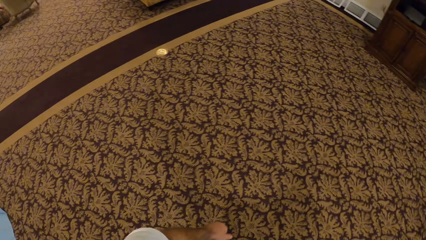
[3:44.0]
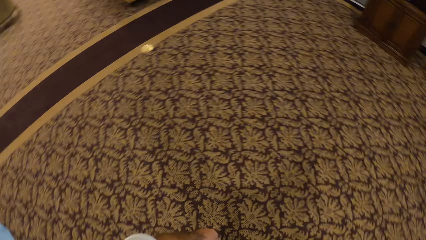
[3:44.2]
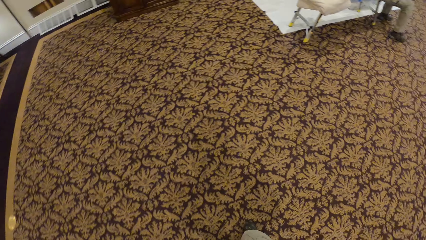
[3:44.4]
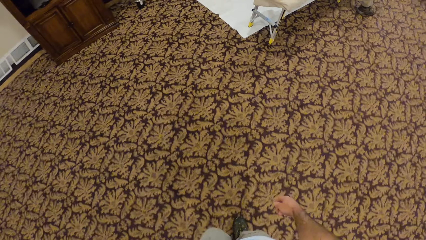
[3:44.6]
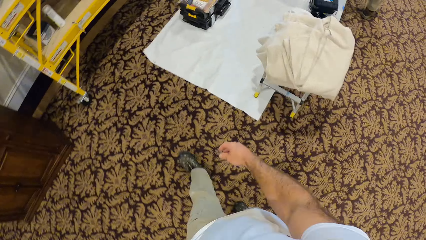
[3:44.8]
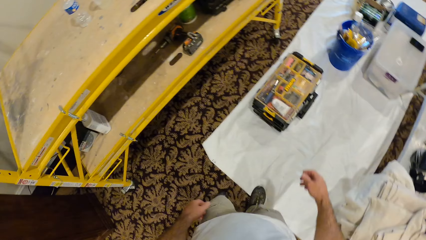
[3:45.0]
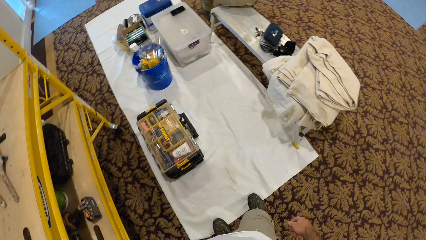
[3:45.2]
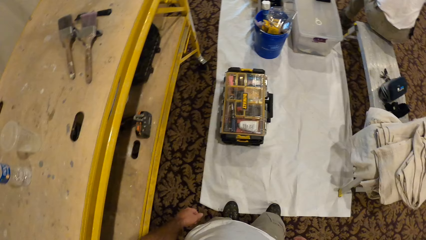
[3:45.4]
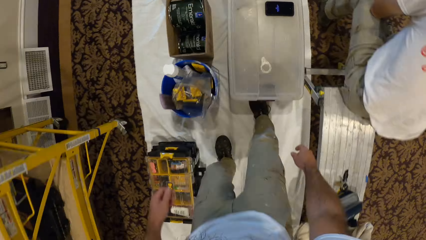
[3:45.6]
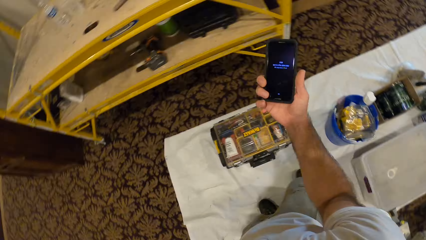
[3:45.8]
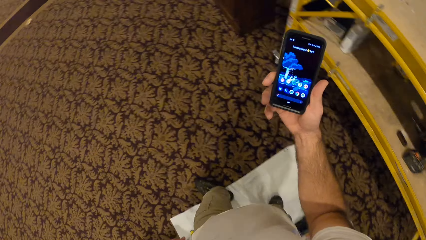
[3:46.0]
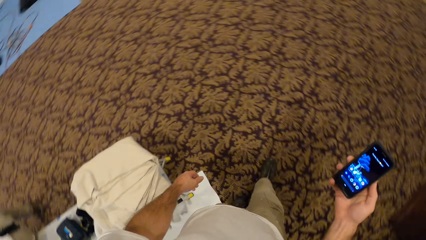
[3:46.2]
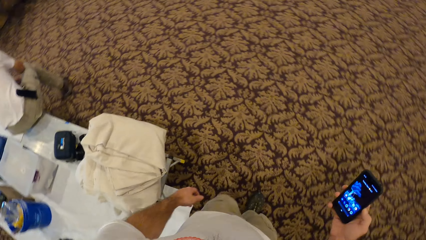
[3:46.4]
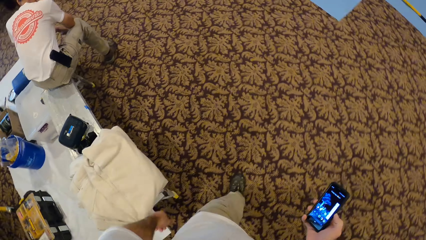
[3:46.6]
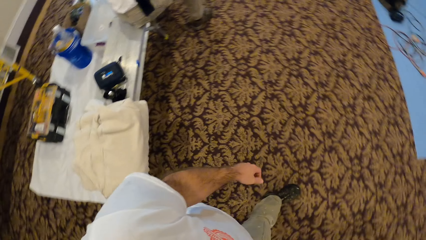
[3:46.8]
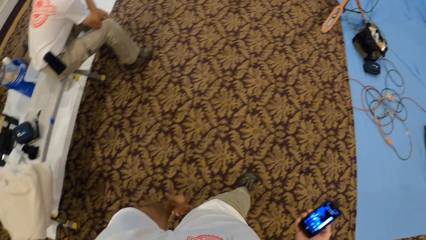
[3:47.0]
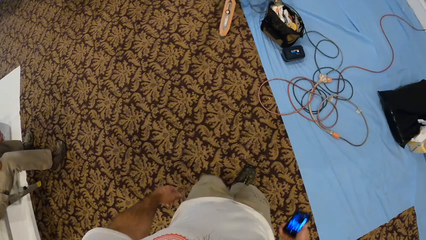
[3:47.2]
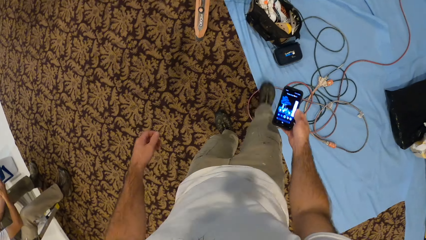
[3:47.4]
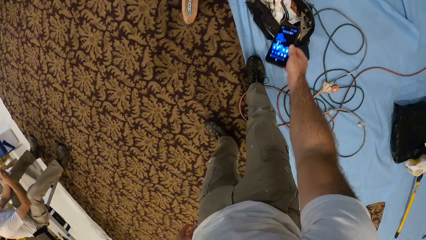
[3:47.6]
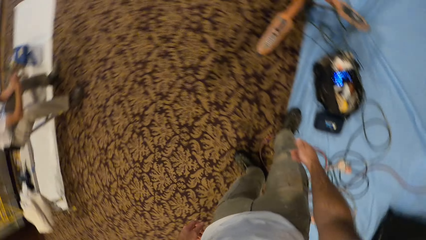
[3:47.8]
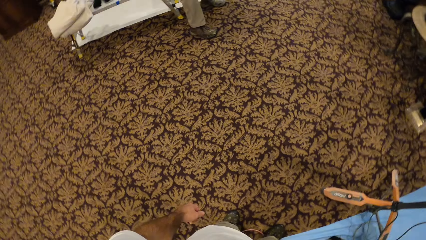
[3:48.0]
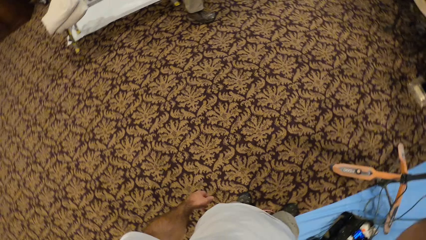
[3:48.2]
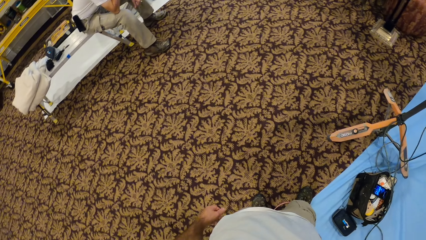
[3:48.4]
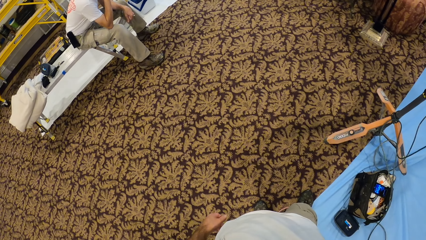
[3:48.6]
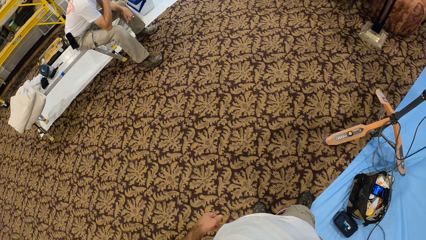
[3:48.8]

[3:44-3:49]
The camera wearer walks on the floor. He picks up his phone on the table. He walks on the floor. He uses the phone. He puts the phone on the table. He looks around.
